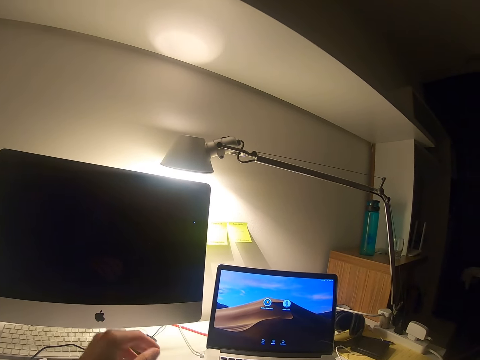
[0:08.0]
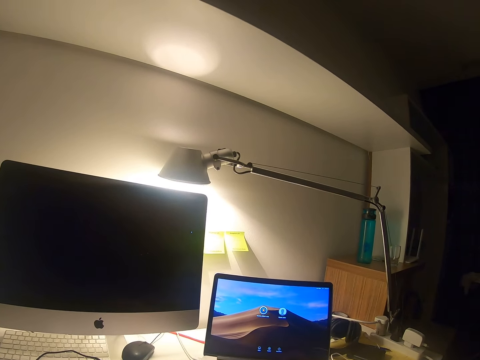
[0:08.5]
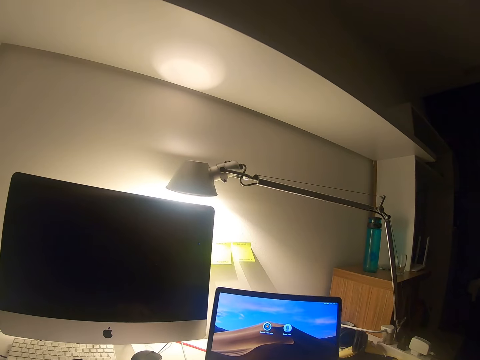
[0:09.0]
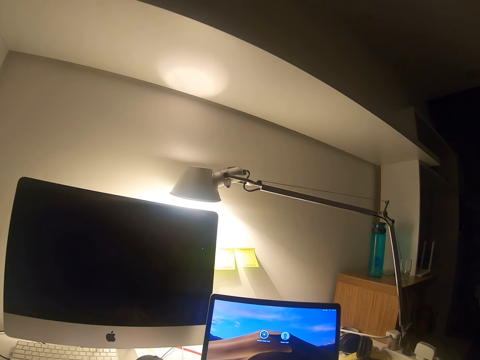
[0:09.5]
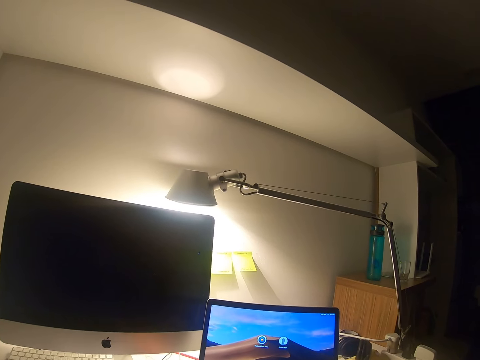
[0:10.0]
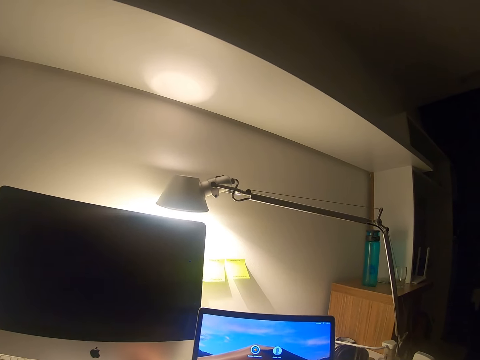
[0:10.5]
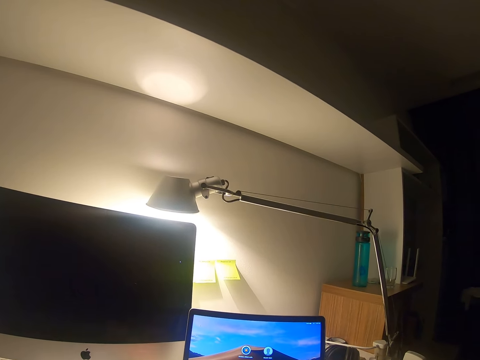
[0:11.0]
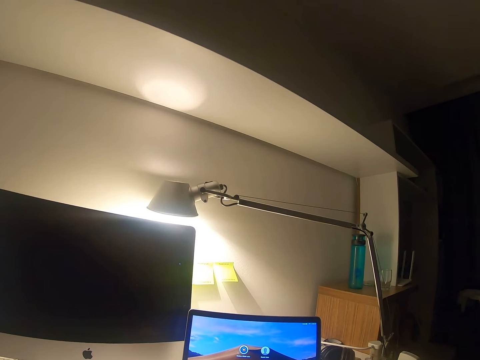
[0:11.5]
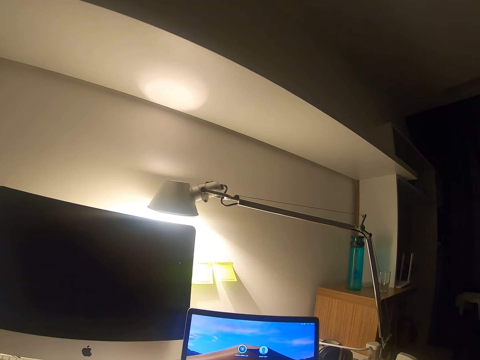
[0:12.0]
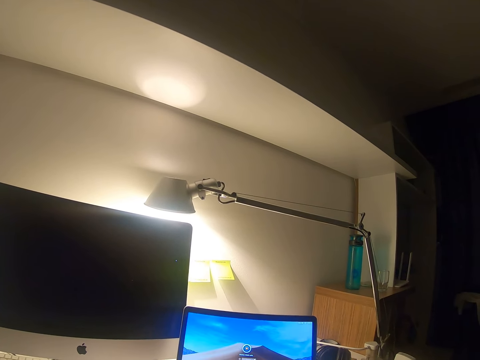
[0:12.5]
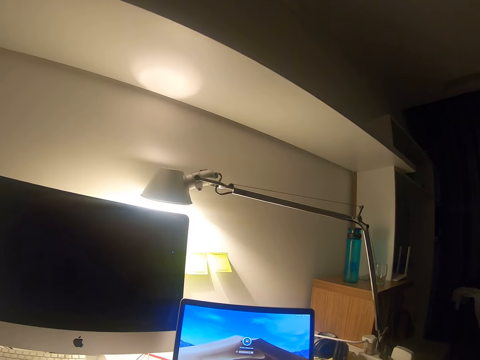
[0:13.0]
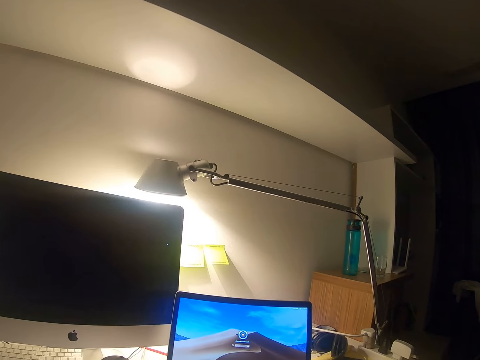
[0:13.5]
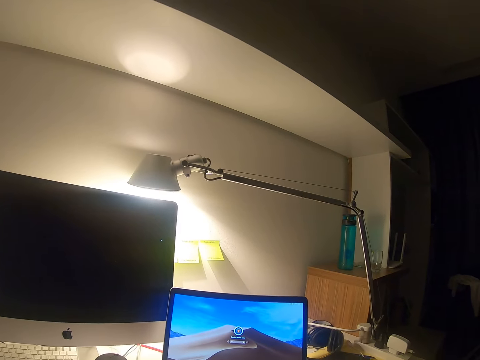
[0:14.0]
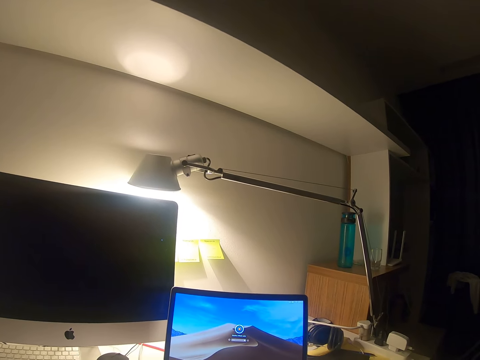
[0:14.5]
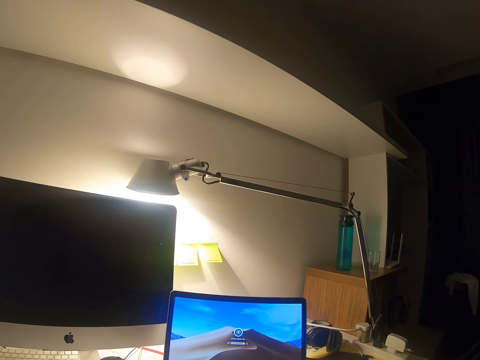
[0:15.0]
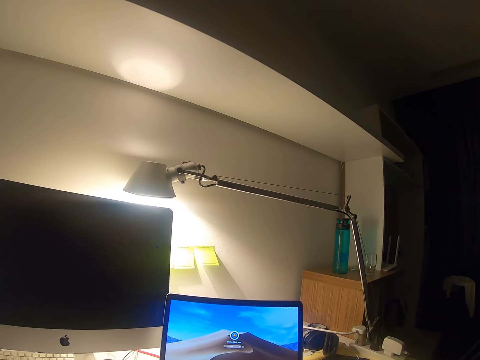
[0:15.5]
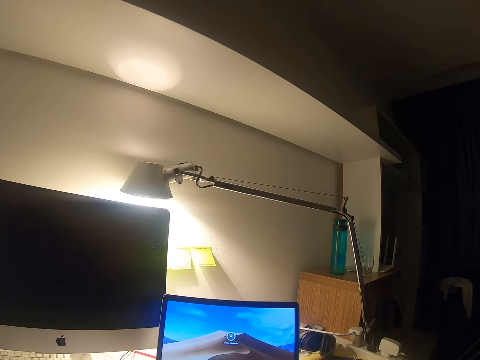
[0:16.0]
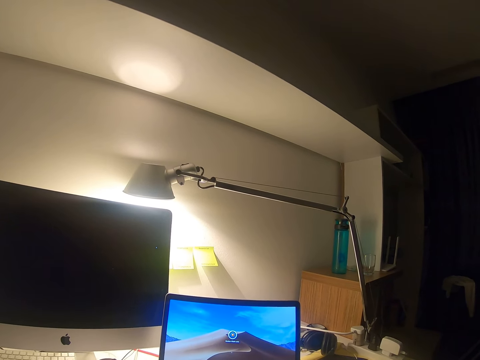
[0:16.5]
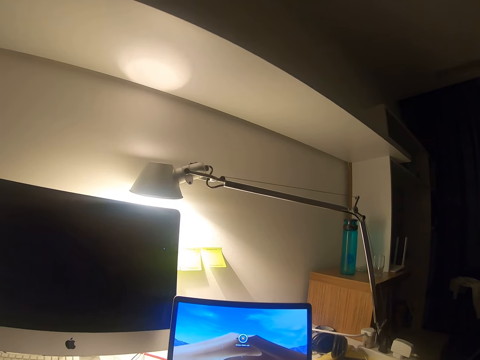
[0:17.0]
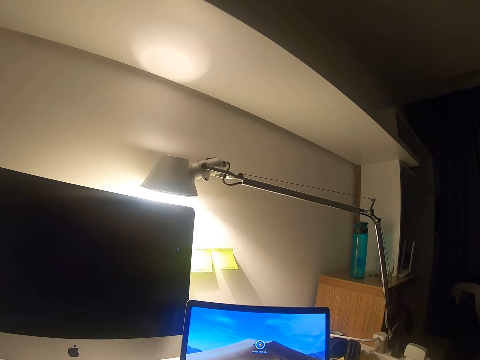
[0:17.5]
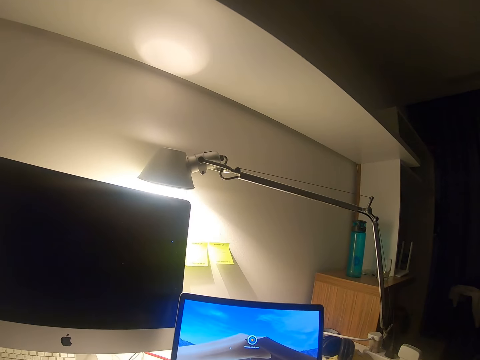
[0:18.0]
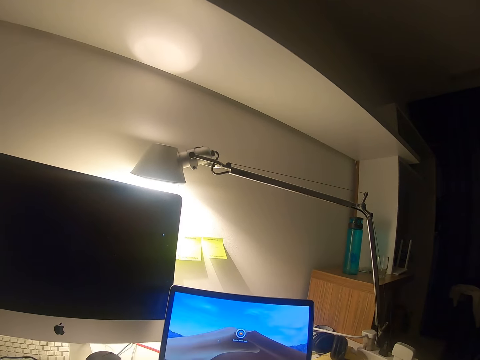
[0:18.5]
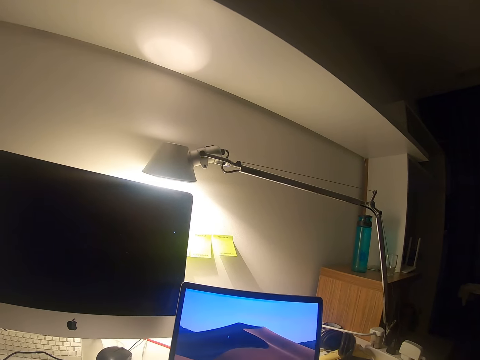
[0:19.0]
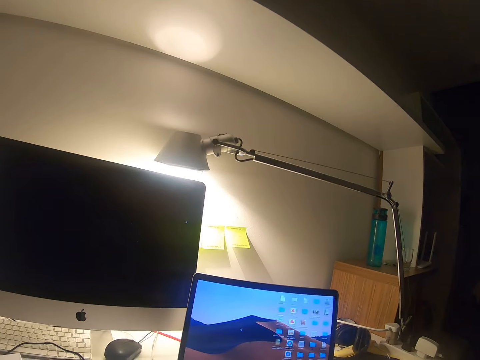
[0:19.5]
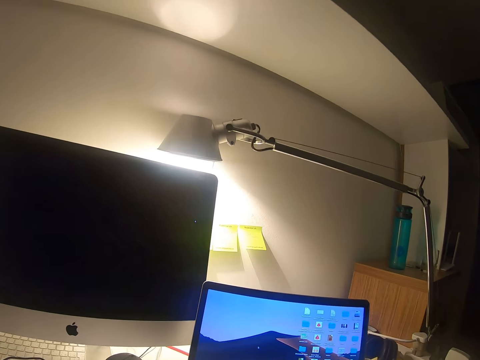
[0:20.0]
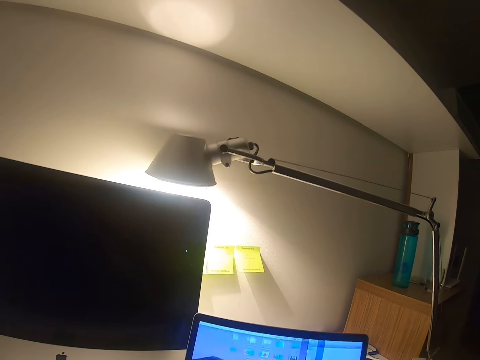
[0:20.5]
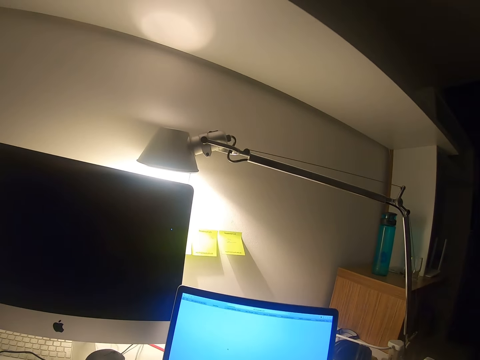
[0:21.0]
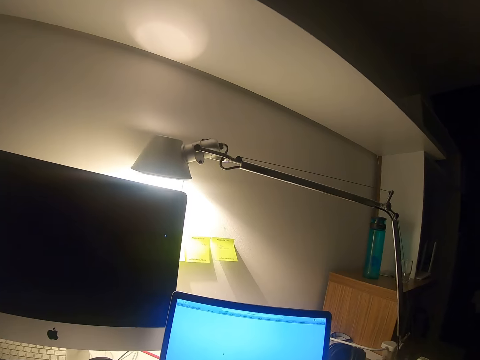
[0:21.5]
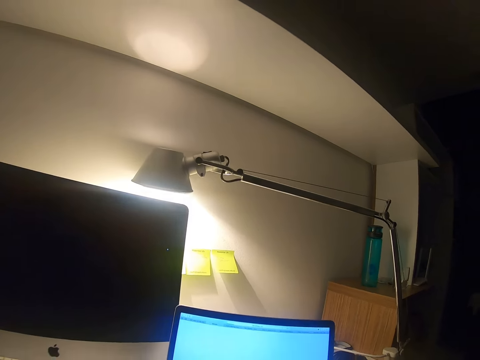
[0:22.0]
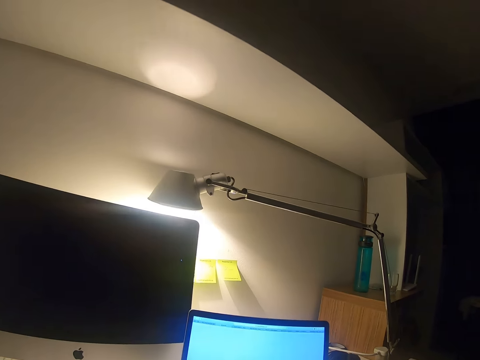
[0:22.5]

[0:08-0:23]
The camera wearer moves the laptop. They type on the keyboard. They look around.

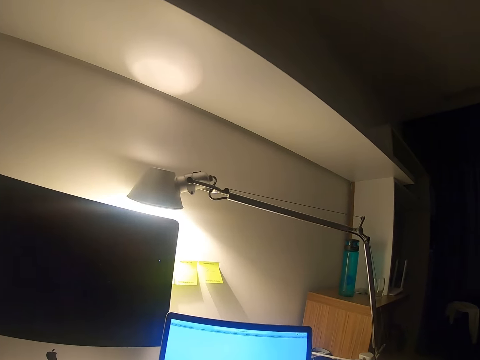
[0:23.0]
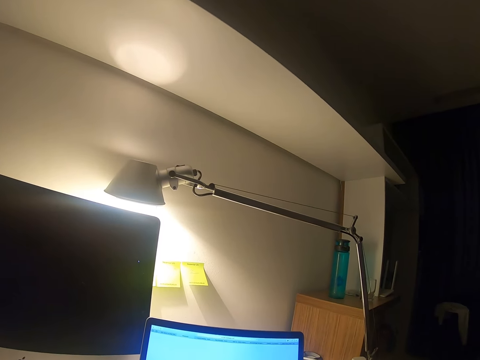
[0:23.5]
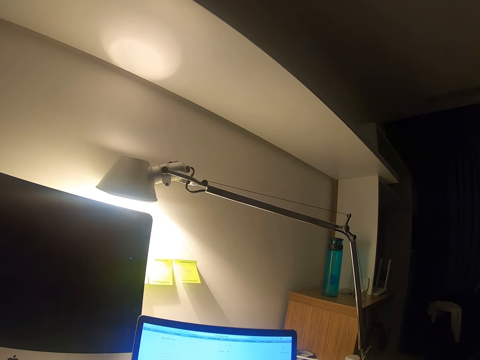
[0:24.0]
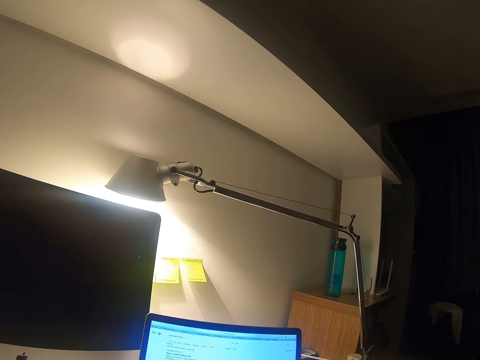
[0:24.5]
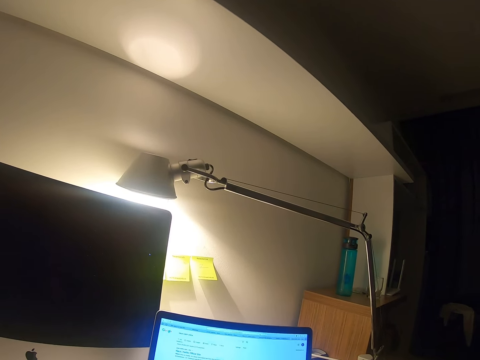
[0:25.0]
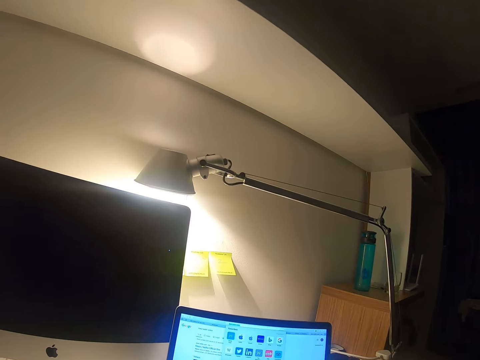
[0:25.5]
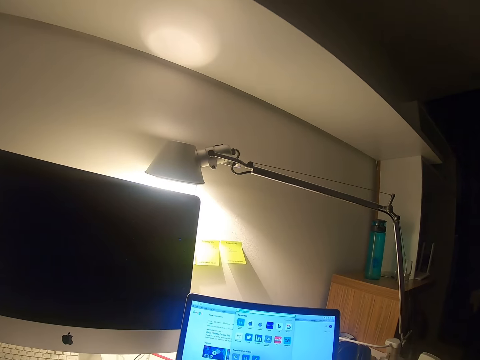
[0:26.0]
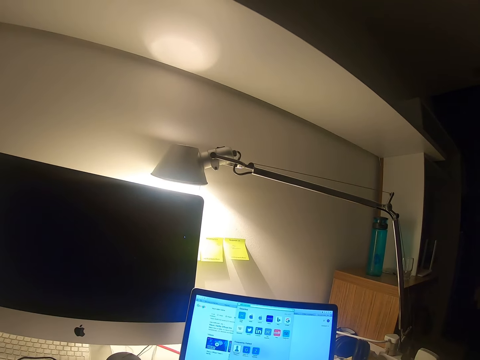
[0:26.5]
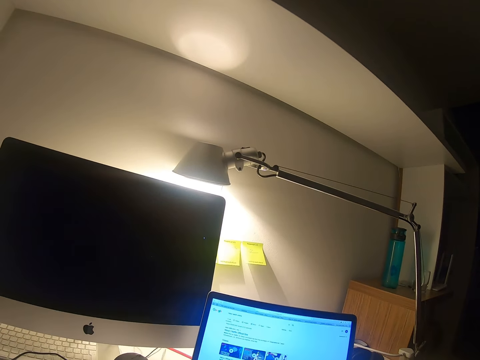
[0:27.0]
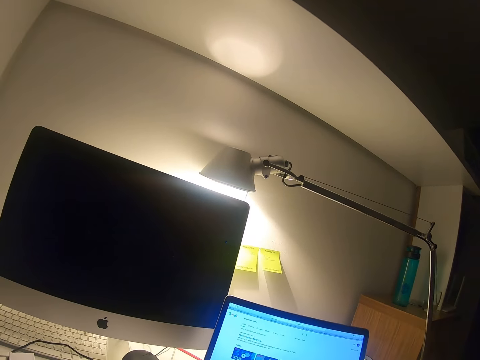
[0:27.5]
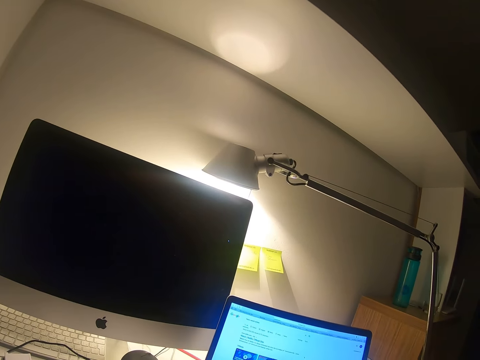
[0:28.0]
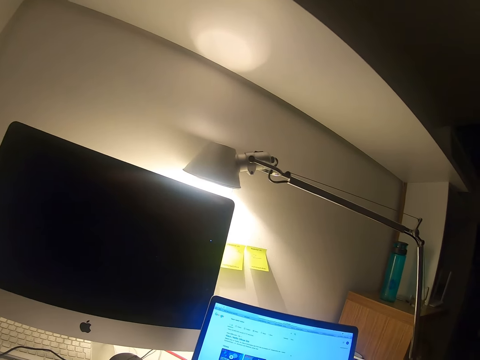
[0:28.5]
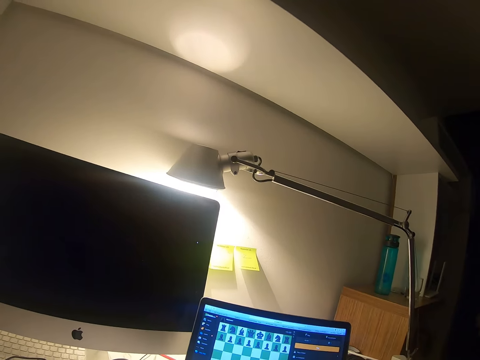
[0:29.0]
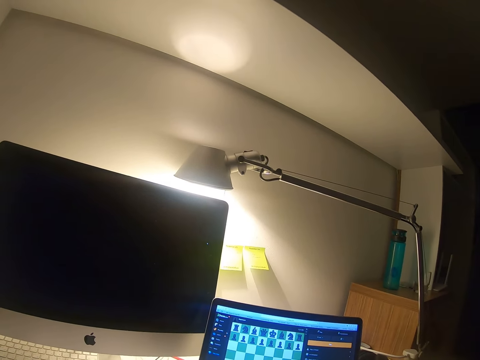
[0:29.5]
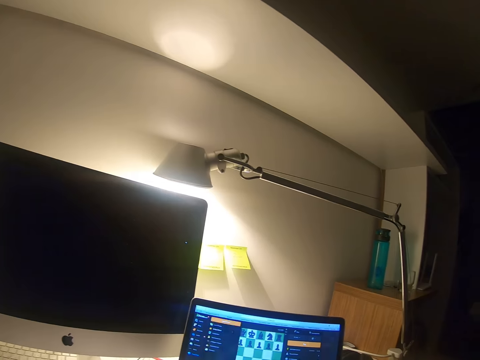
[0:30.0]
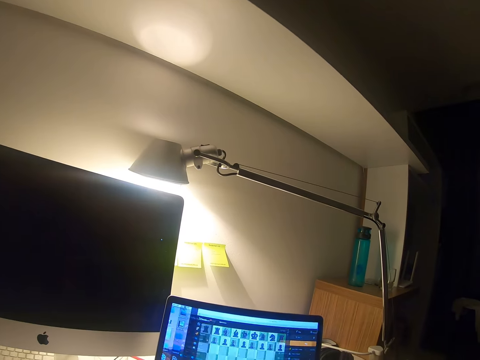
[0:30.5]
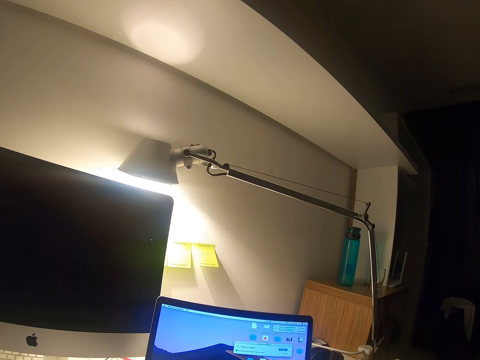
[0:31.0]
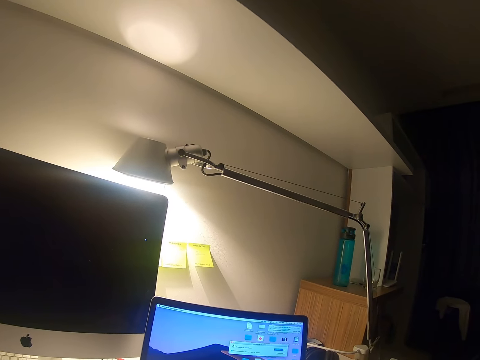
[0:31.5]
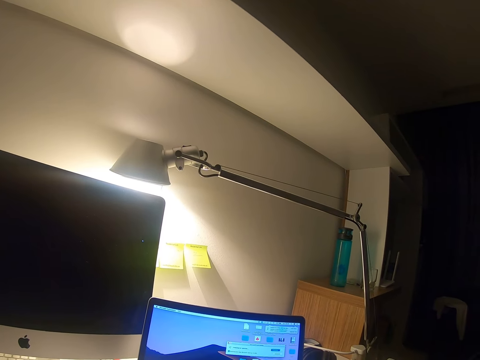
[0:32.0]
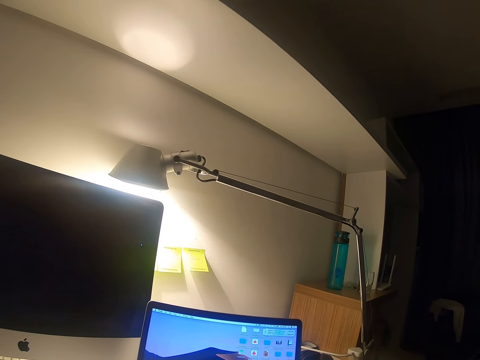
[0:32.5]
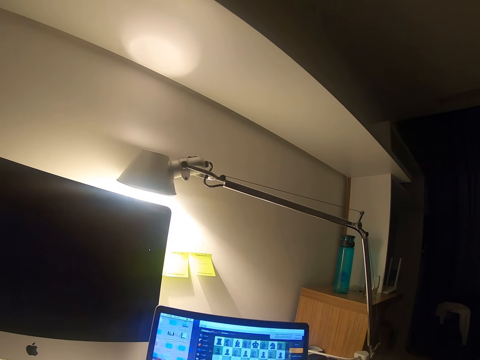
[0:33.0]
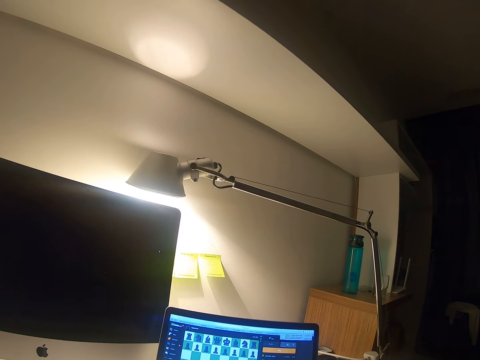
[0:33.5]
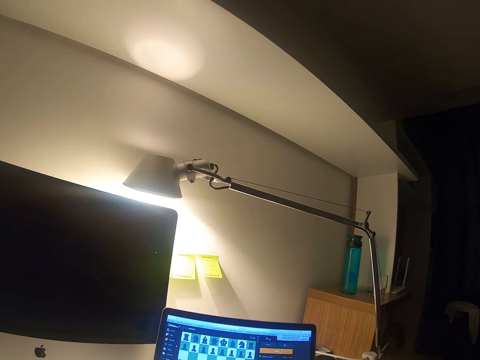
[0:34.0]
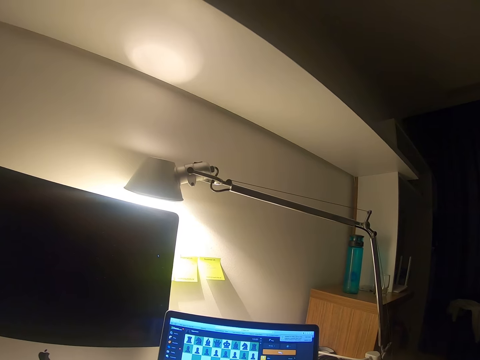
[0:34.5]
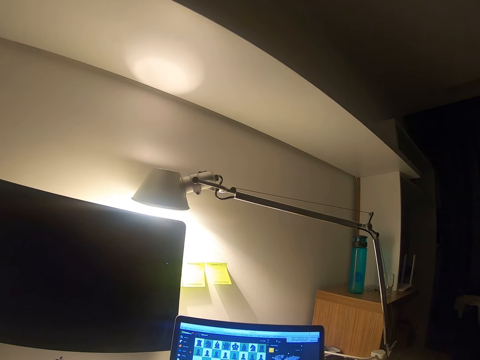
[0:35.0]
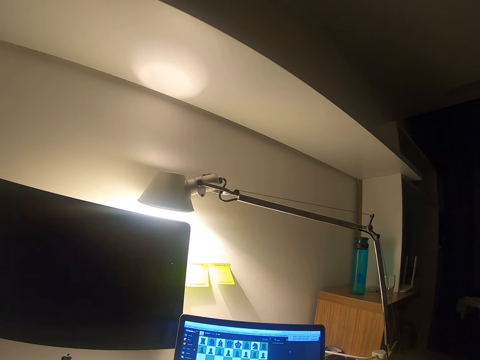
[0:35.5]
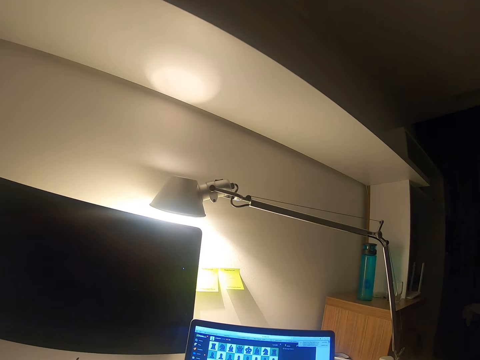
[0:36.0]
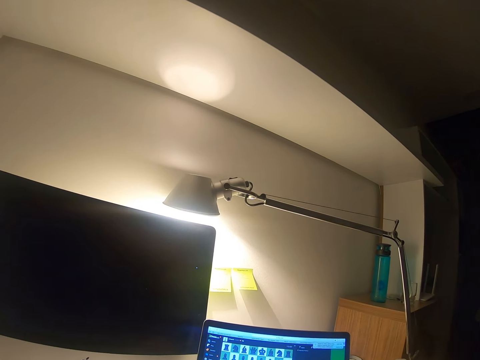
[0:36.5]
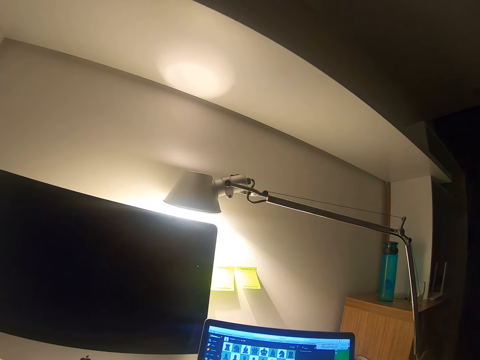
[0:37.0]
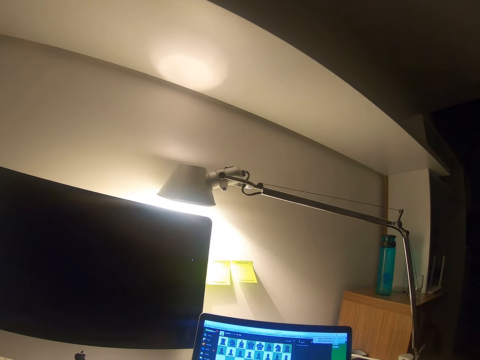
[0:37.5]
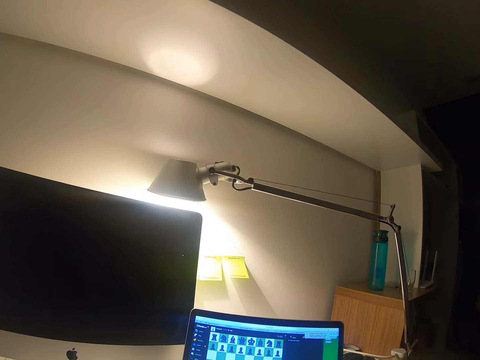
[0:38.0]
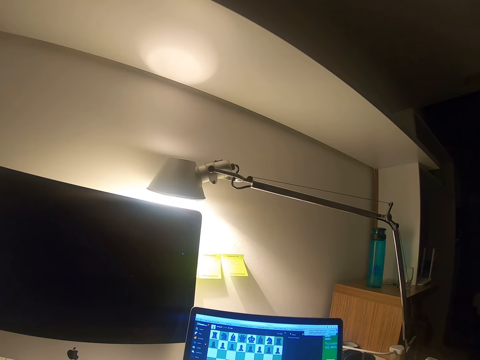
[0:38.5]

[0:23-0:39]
The camera wearer uses the laptop.
